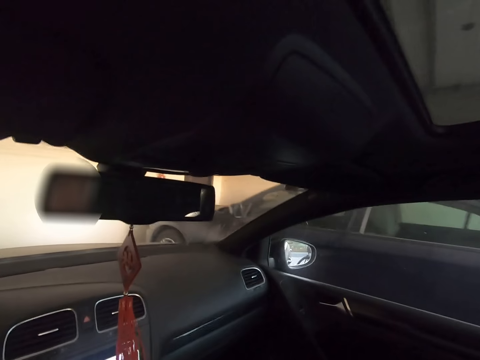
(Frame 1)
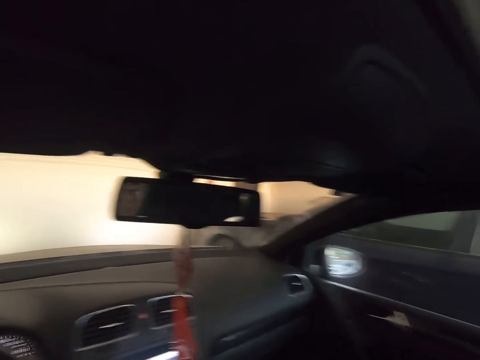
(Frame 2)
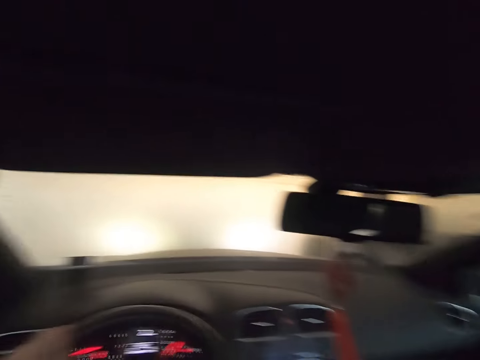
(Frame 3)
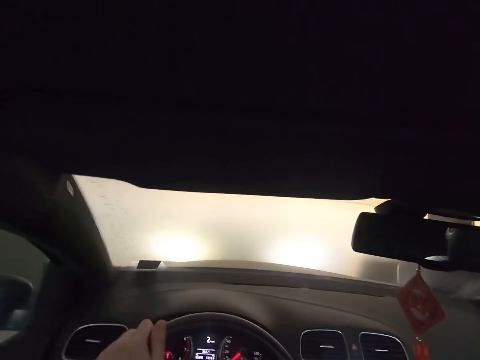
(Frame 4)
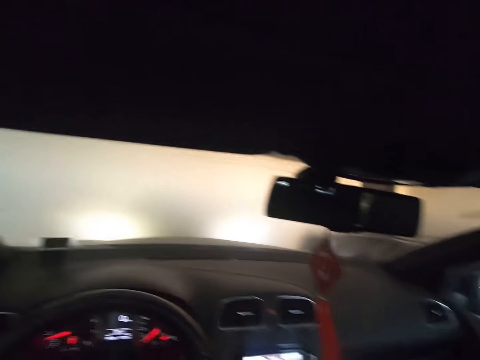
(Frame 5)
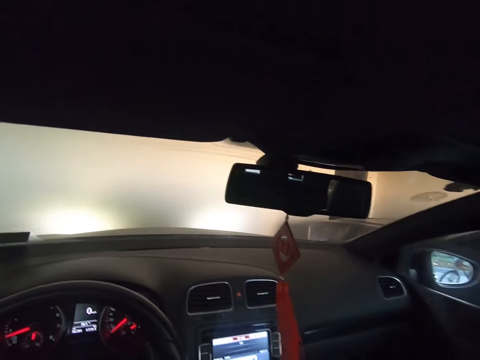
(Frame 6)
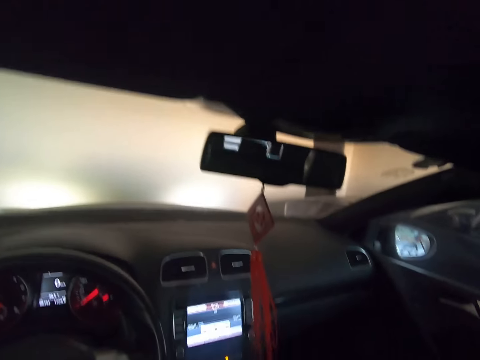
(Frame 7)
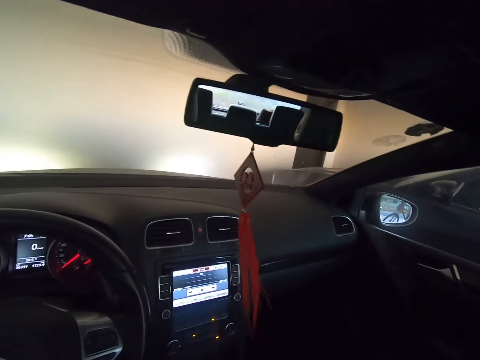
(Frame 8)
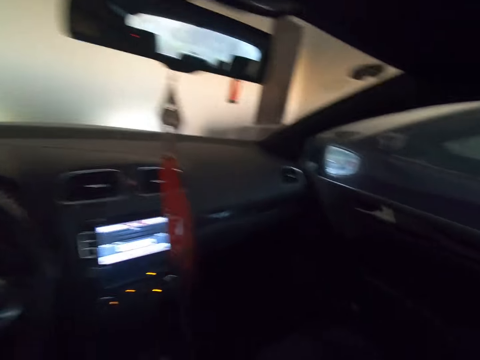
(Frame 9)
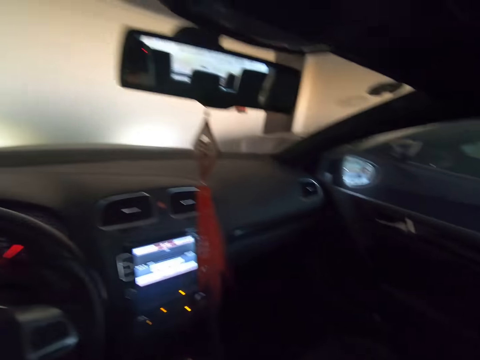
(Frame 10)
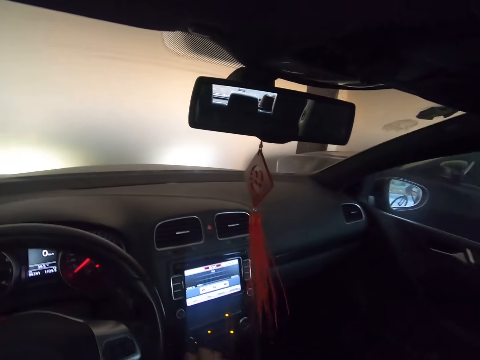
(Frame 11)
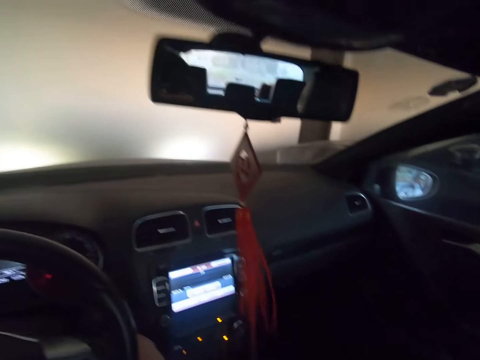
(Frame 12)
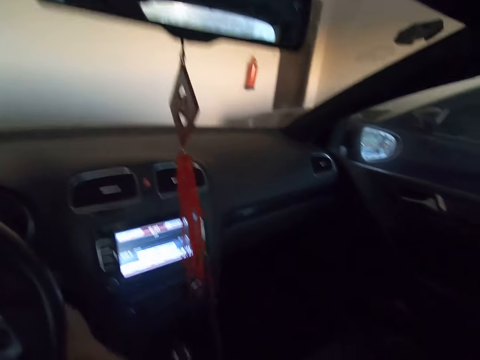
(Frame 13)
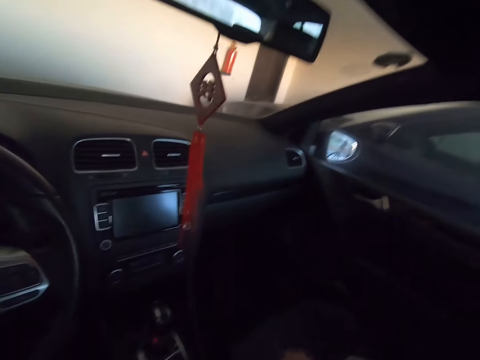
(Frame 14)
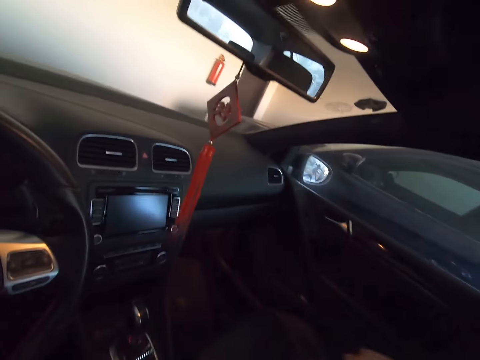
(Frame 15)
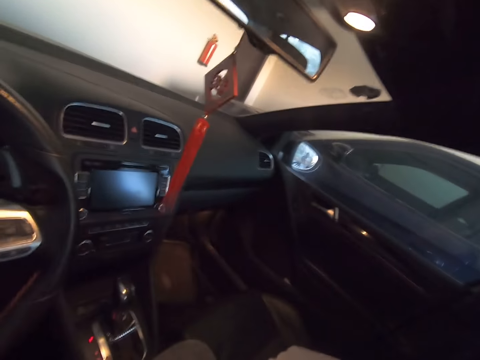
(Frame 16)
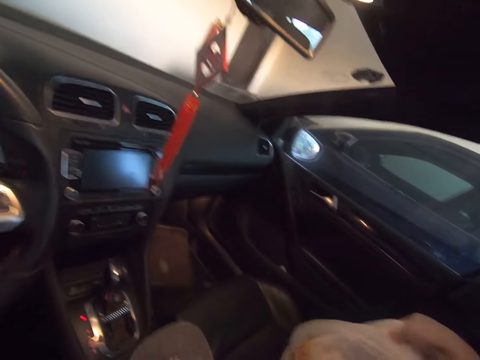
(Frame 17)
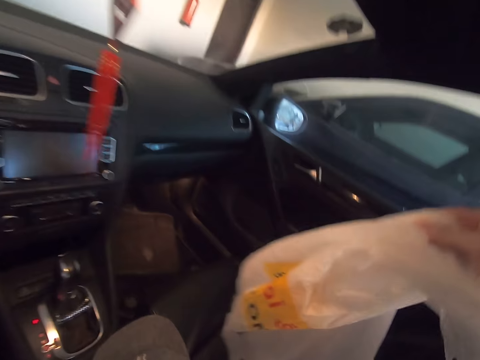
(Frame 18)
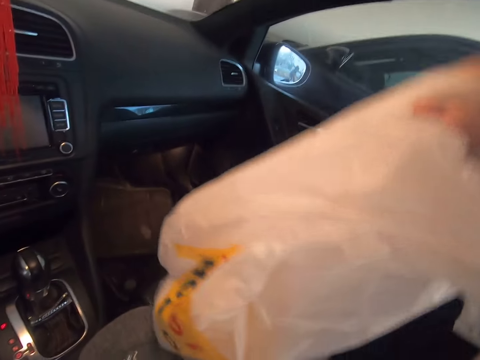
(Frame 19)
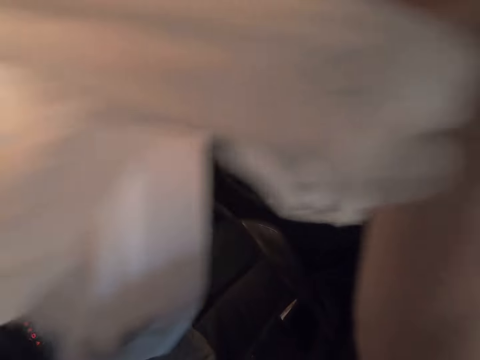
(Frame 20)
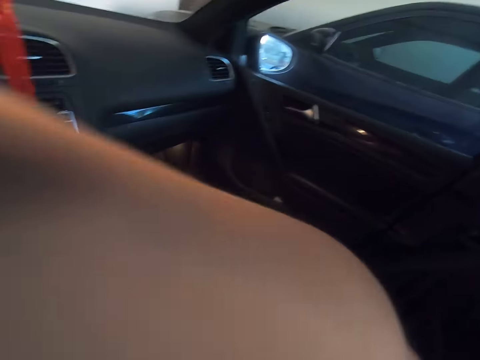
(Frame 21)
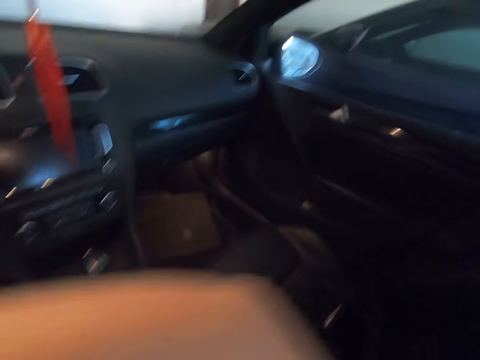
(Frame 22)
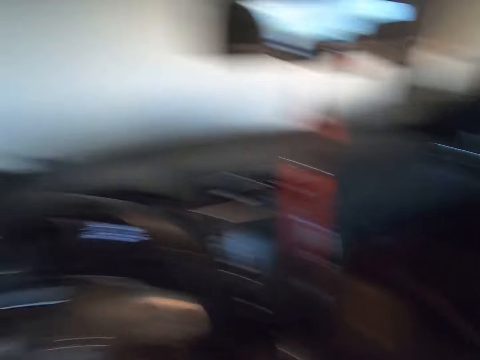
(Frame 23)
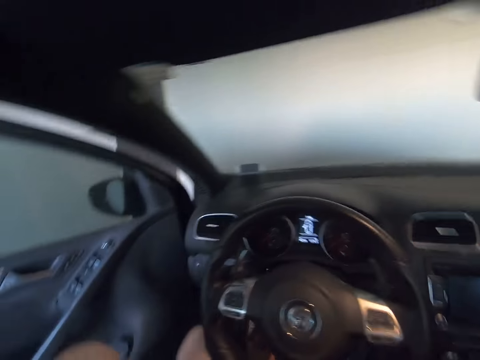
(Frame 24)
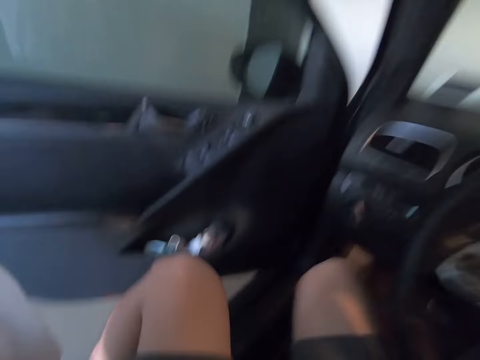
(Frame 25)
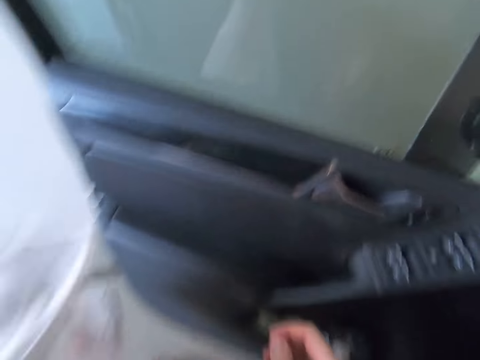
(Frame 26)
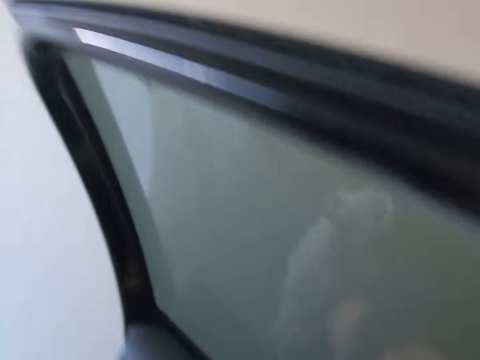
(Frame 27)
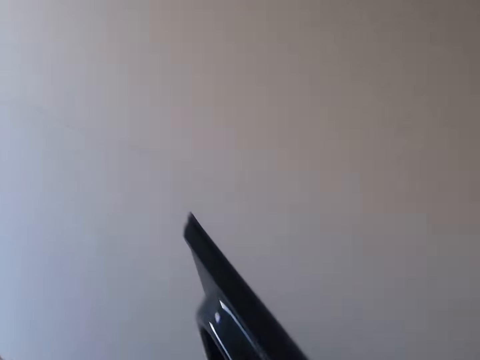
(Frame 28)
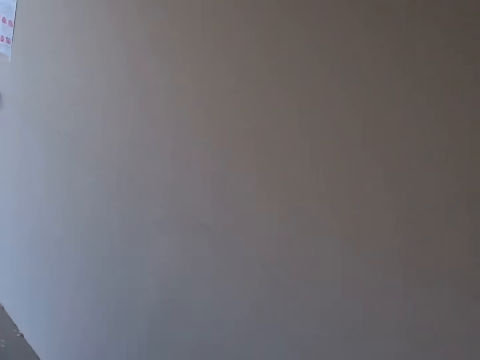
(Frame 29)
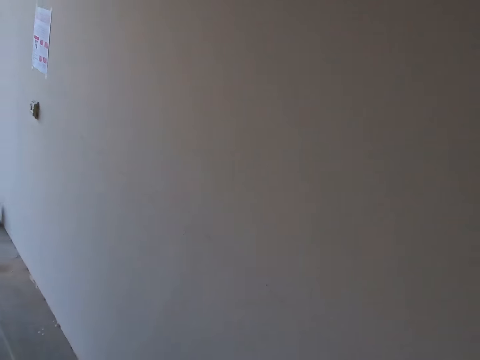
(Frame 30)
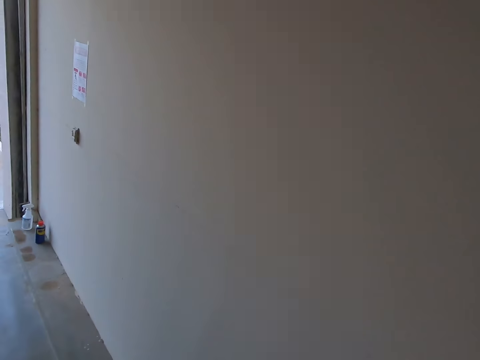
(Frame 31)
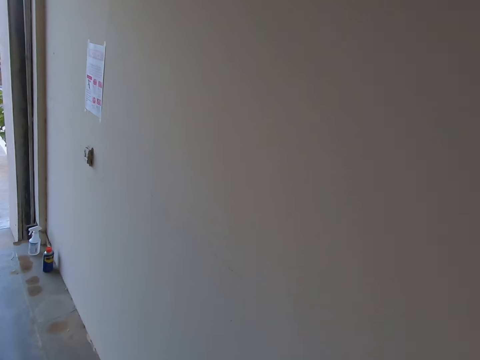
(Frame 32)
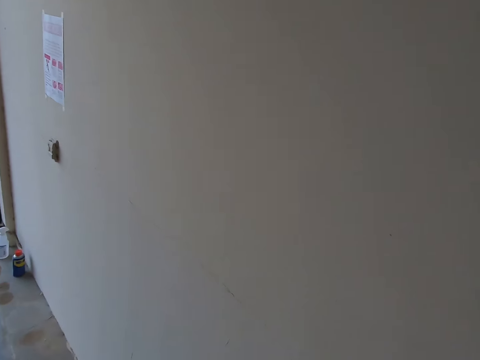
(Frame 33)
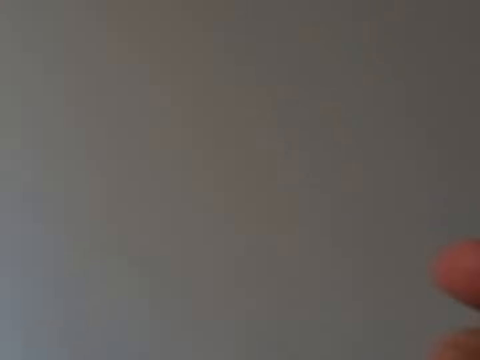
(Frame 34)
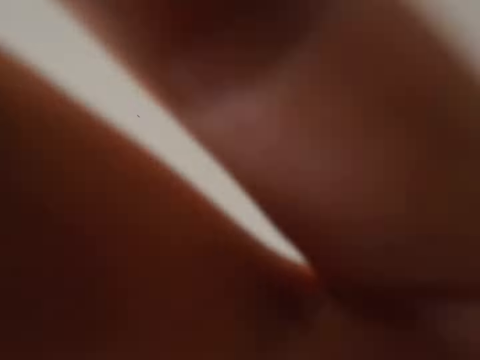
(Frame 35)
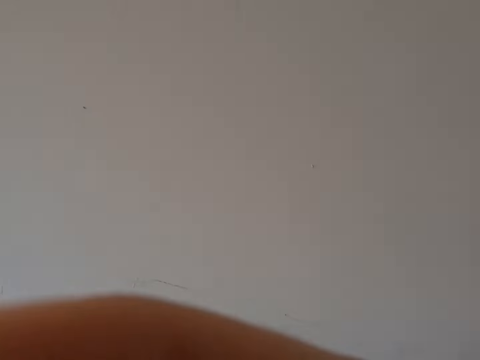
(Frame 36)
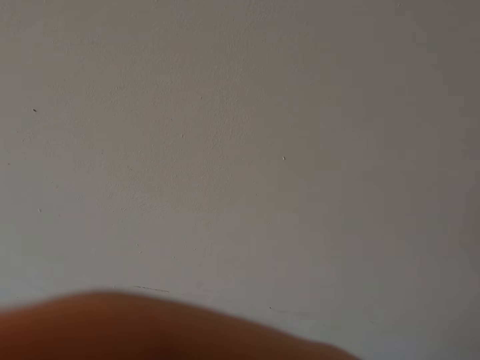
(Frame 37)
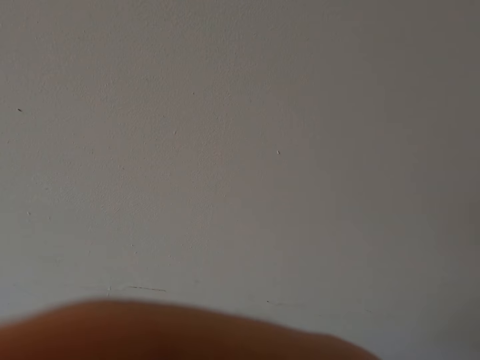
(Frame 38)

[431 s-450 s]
The camera wearer parks the car in a garage. They turn off a radio. They pick up a shopping bag from the car seat. They open the car door with her hand, step down from the car, and walk around the garage. They raise the hand. They adjust a camera with his hands.
